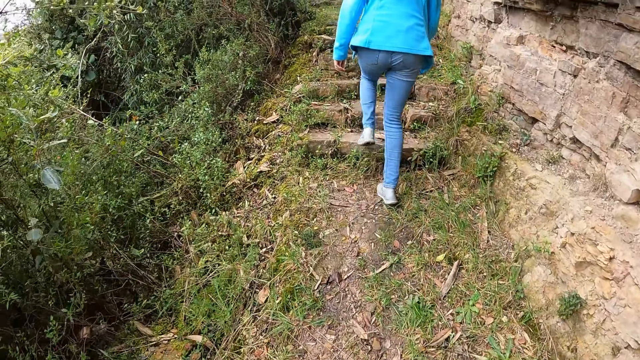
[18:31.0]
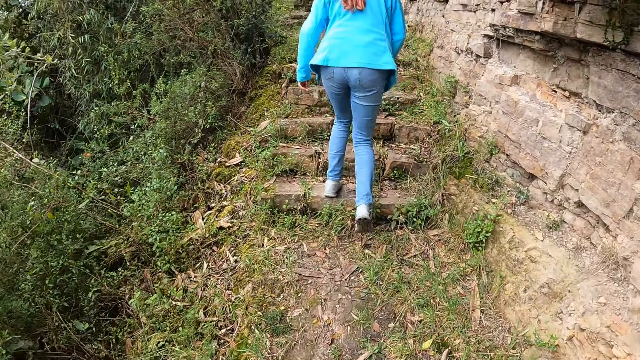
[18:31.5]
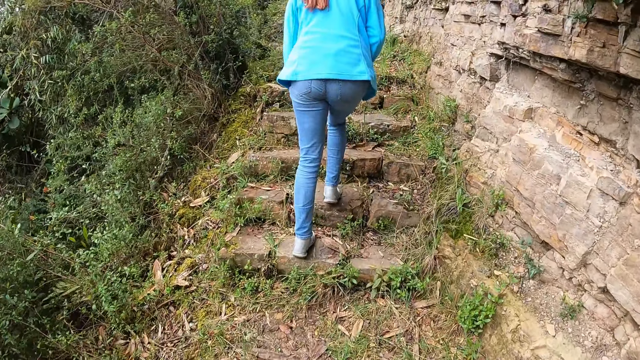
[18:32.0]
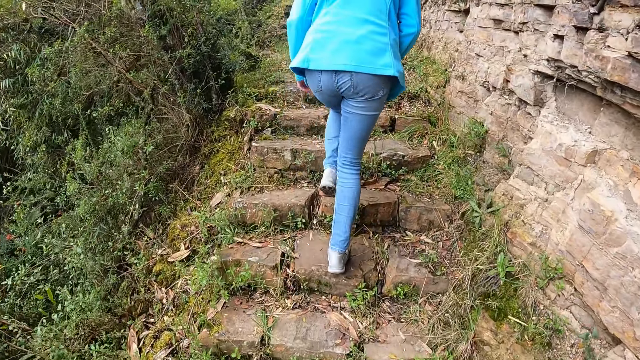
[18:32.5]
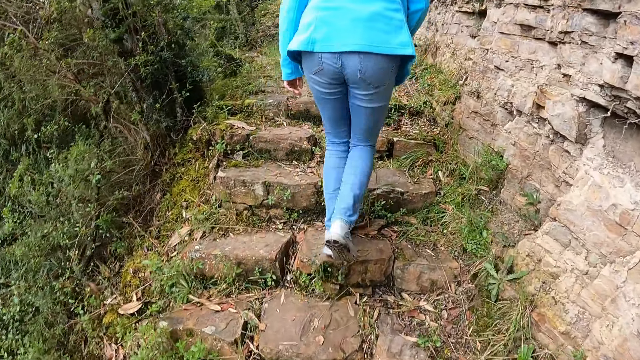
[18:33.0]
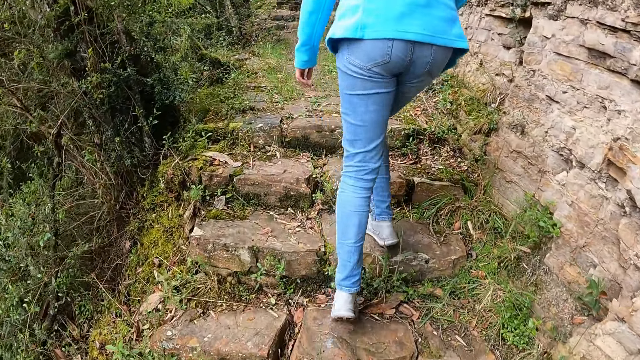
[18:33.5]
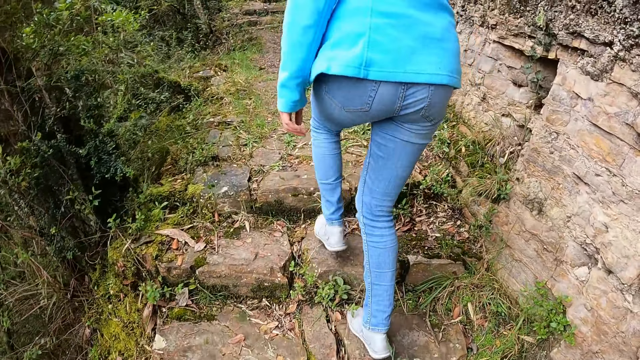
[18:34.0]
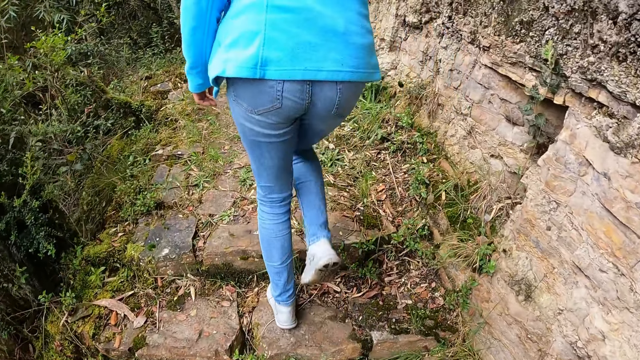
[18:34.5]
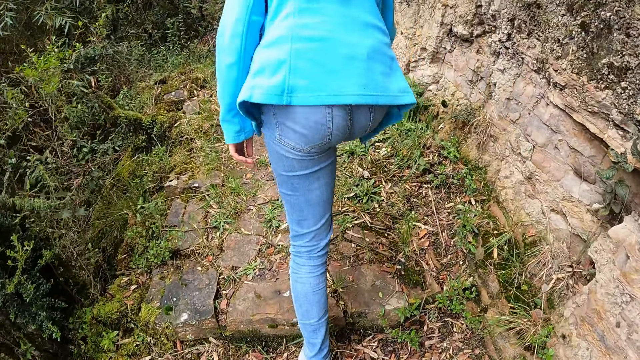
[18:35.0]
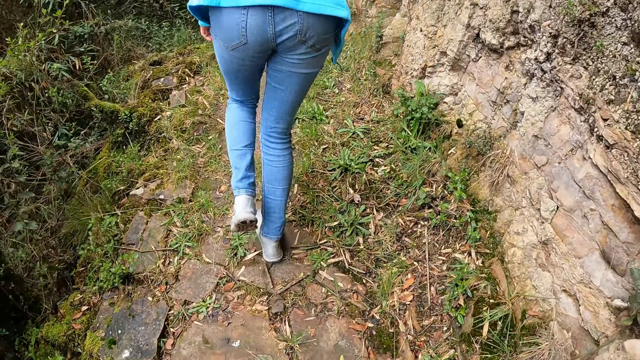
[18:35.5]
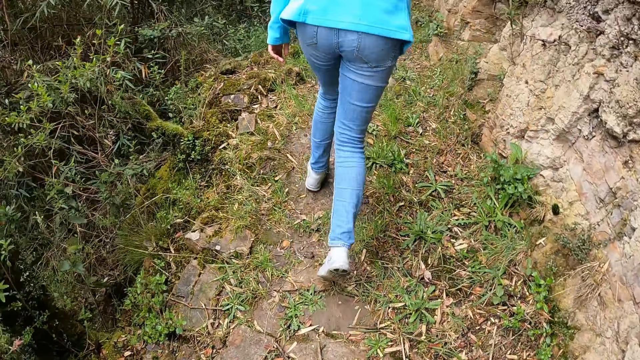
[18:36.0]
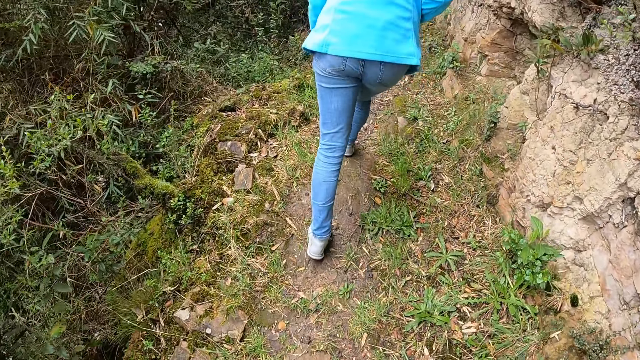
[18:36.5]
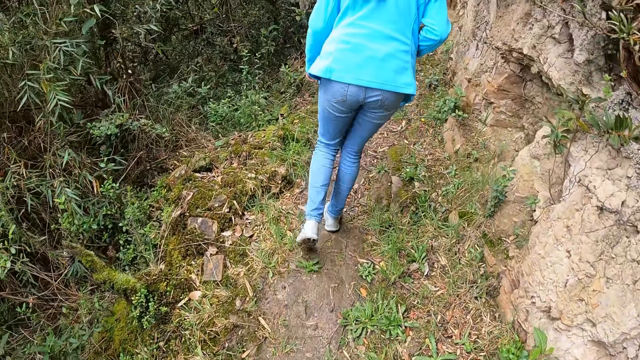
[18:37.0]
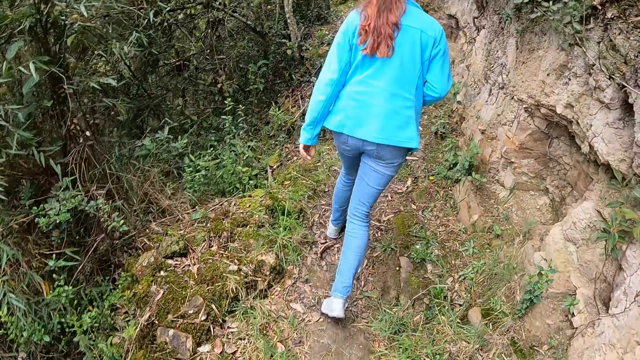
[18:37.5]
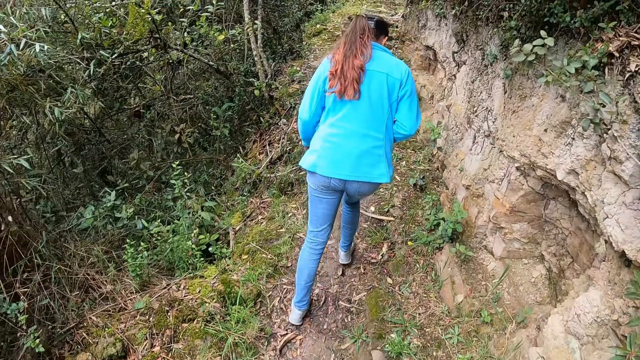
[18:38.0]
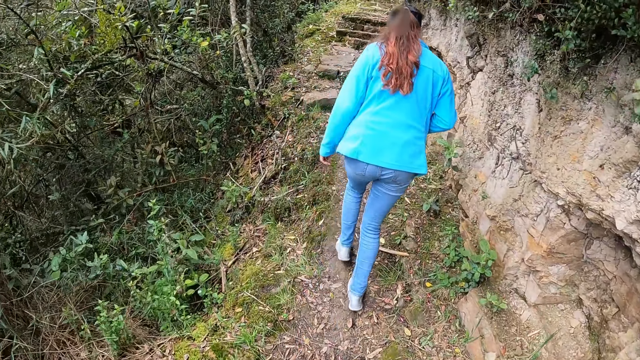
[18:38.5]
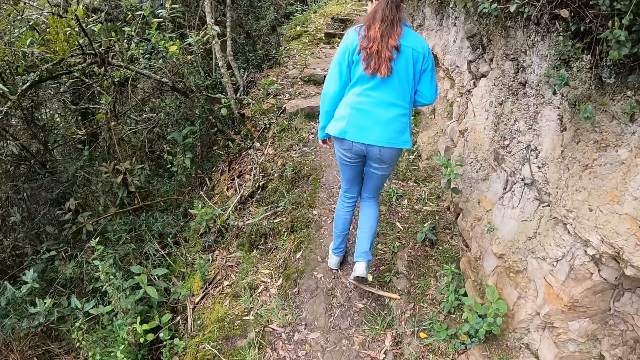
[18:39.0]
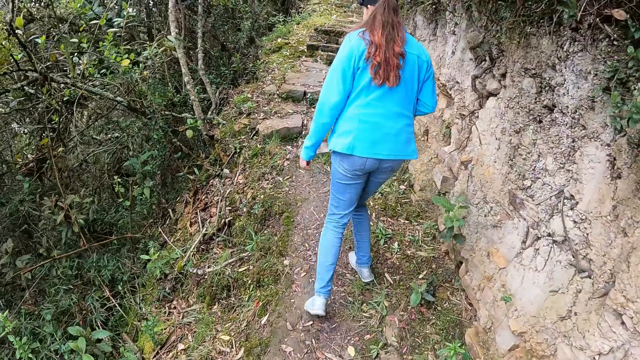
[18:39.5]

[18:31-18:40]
The woman climbs a staircase. The camera wearer climbs the staircase.

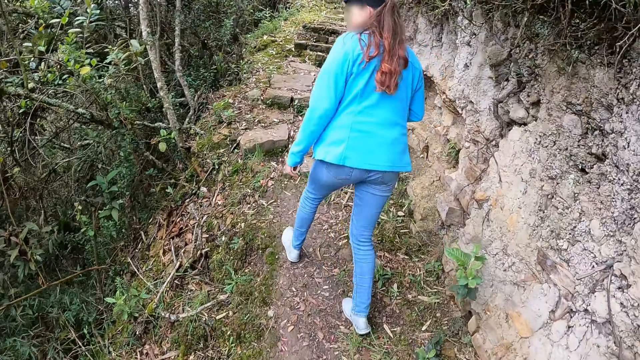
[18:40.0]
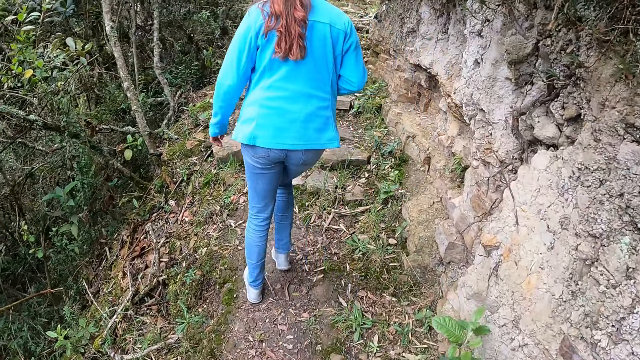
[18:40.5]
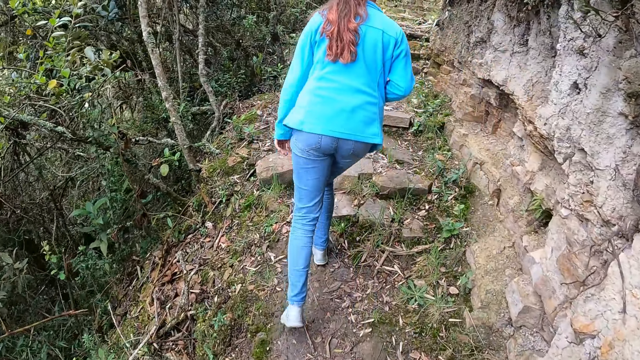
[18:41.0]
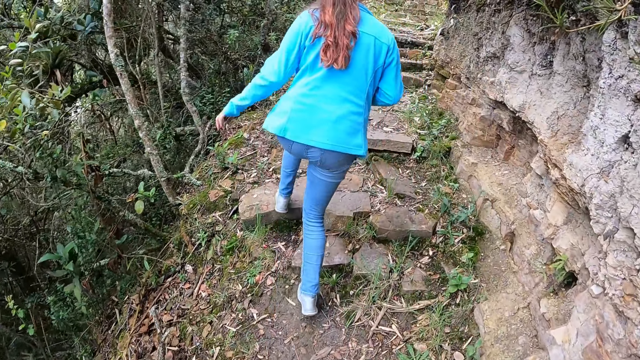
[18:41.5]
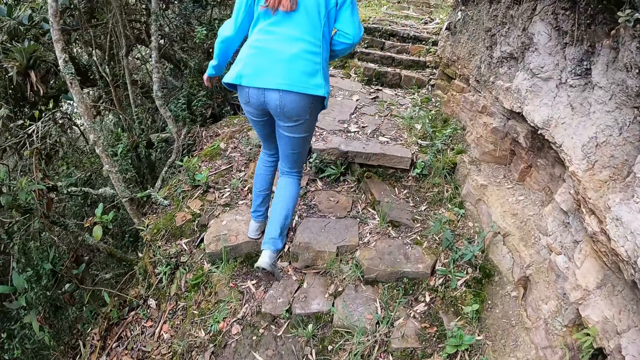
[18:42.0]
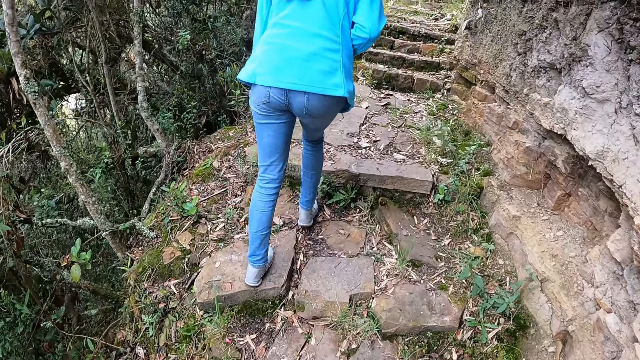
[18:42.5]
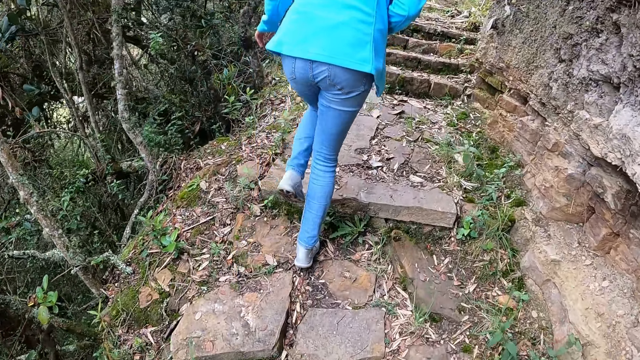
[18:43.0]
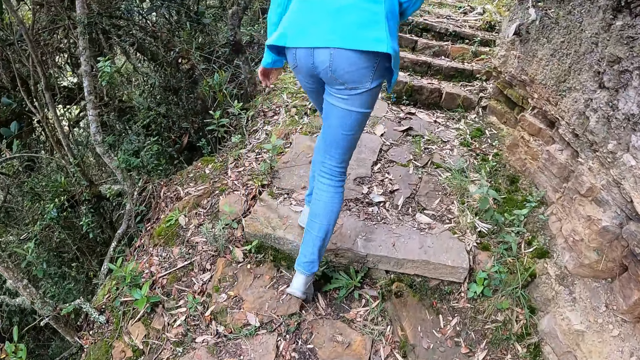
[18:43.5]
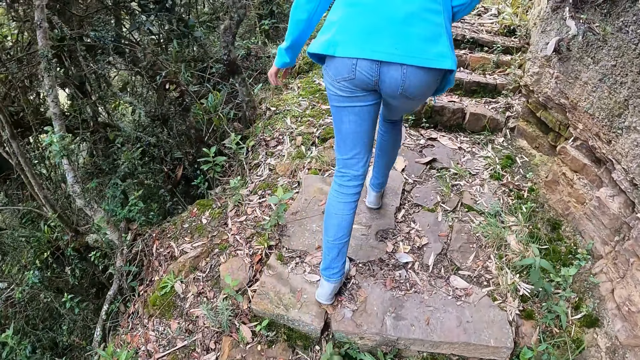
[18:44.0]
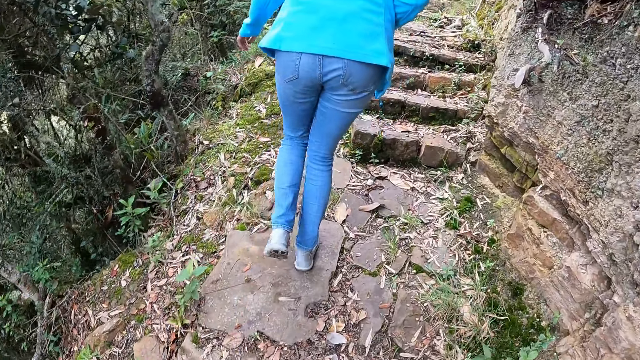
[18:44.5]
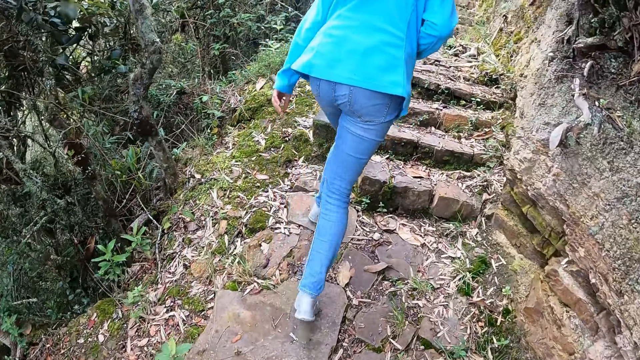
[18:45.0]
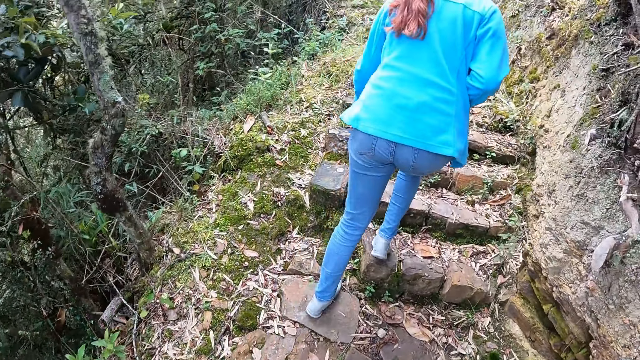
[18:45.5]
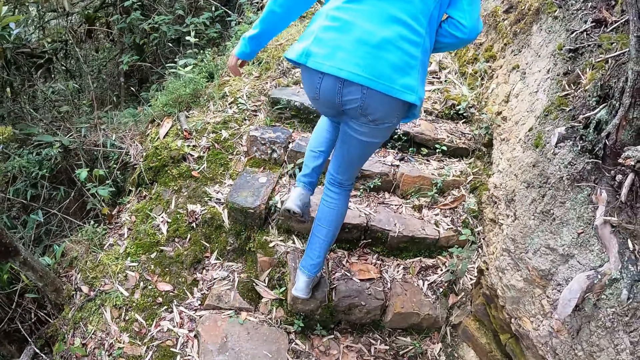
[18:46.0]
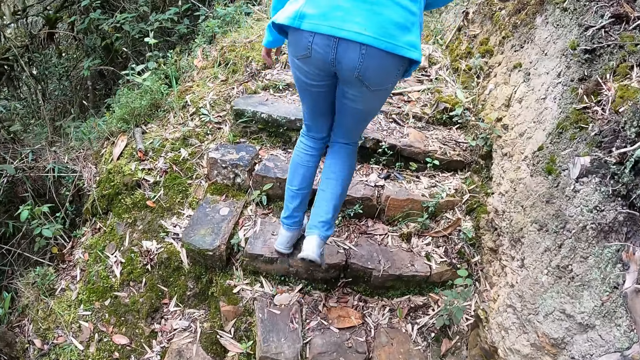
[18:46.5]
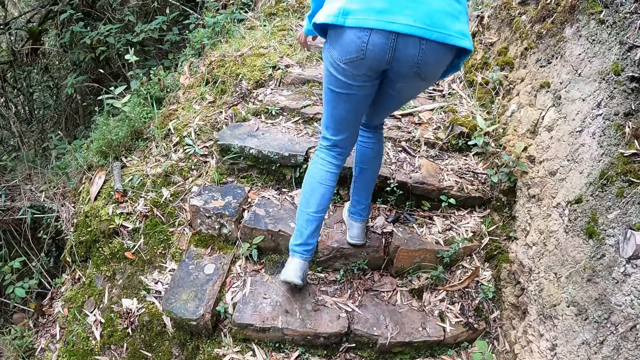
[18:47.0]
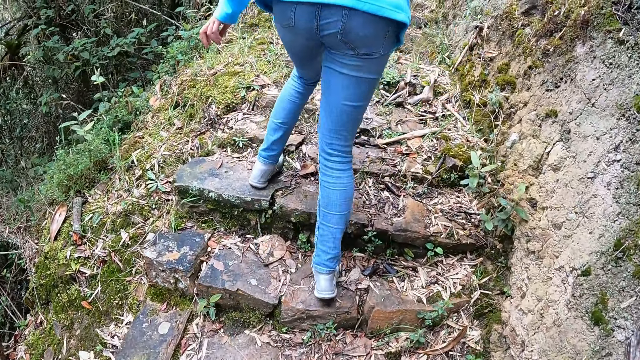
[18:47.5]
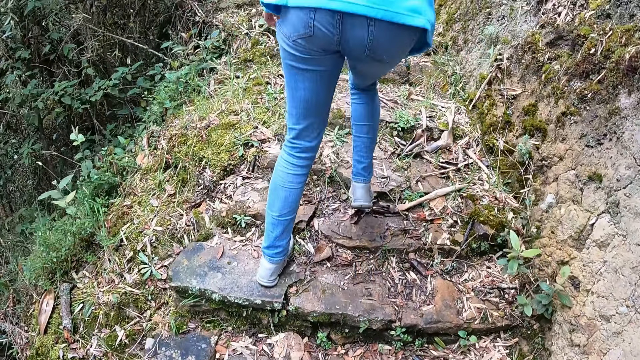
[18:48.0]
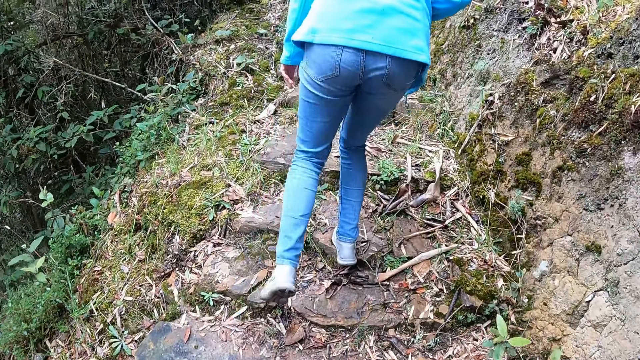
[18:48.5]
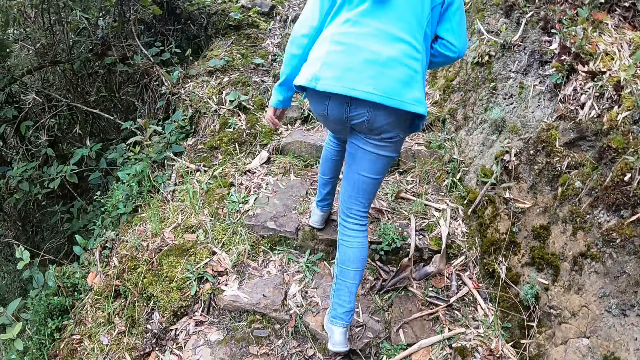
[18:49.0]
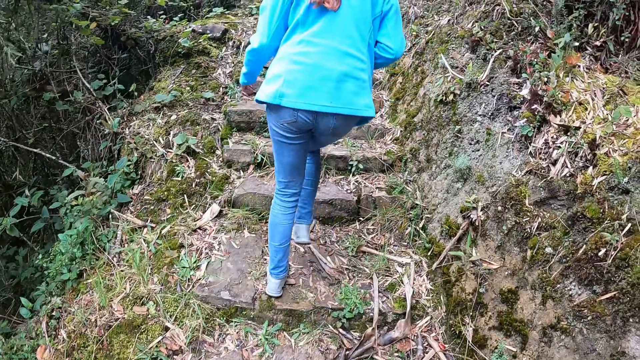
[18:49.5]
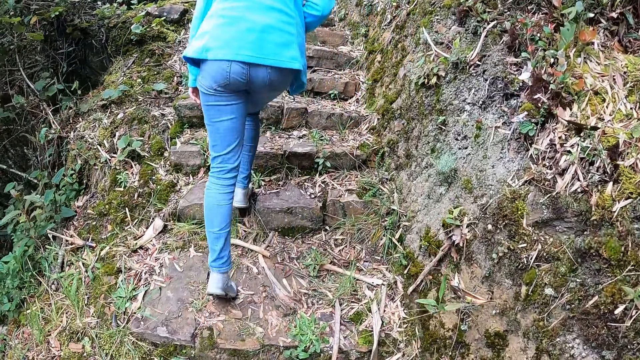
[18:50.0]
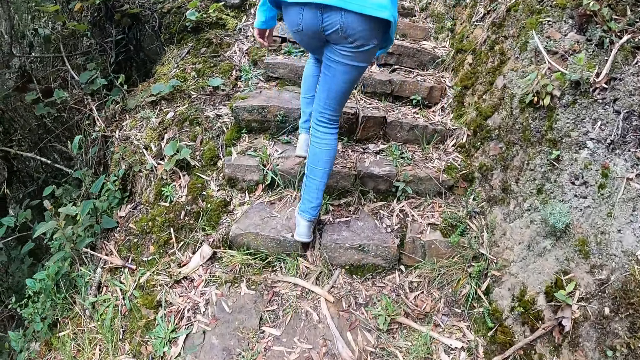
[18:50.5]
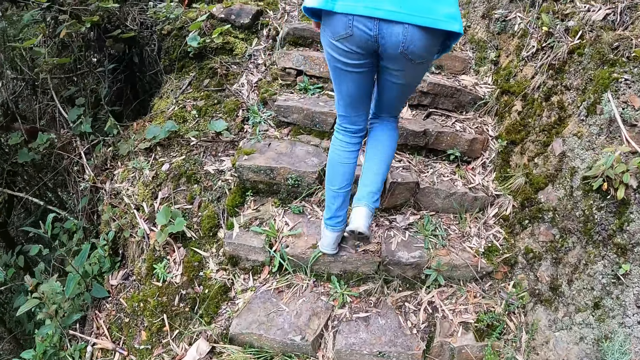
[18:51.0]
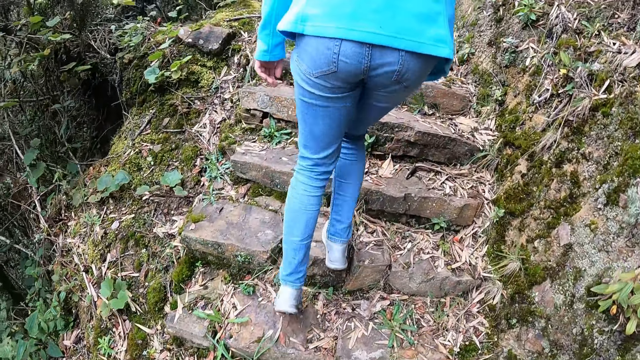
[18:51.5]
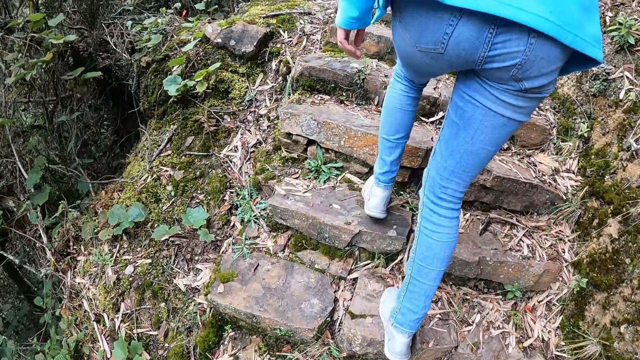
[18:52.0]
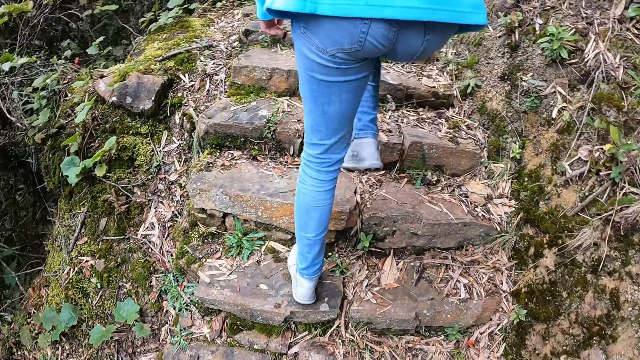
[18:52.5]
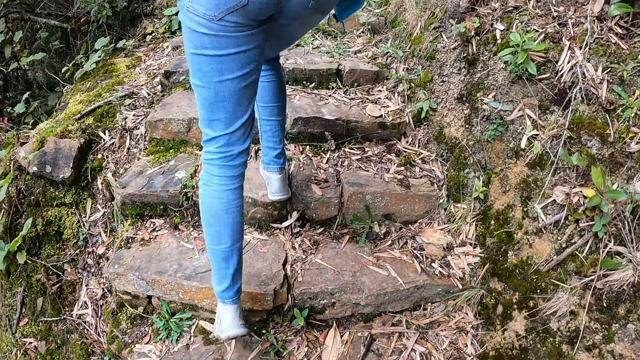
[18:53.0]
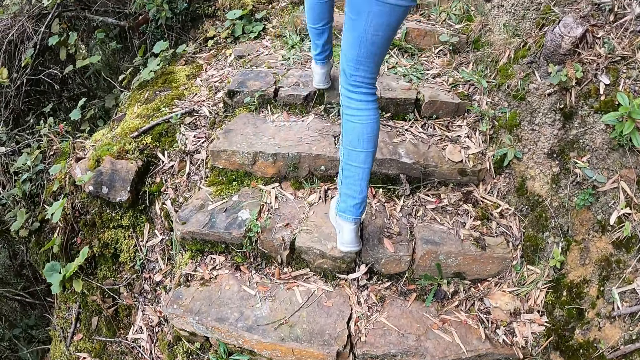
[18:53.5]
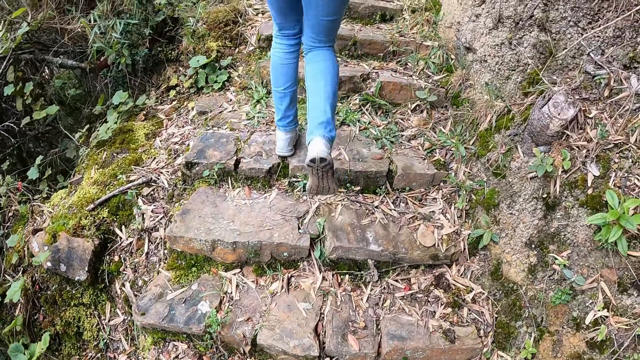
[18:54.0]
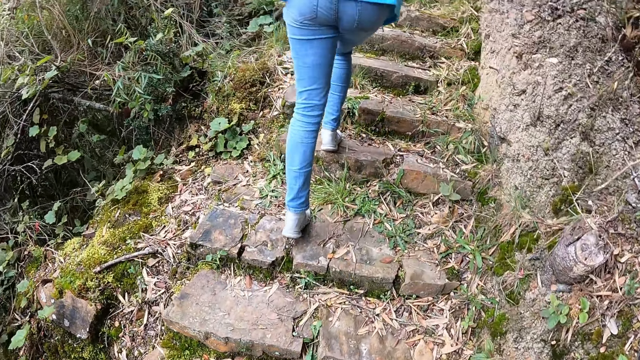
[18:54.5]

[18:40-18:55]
The woman climbs a staircase. The camera wearer climbs the staircase.
